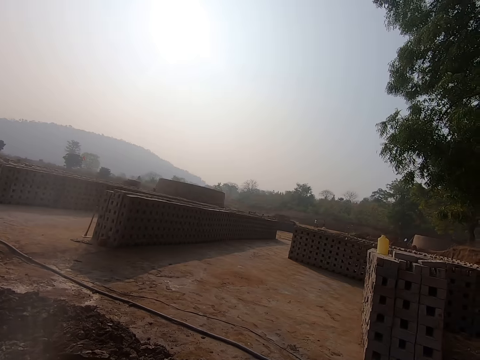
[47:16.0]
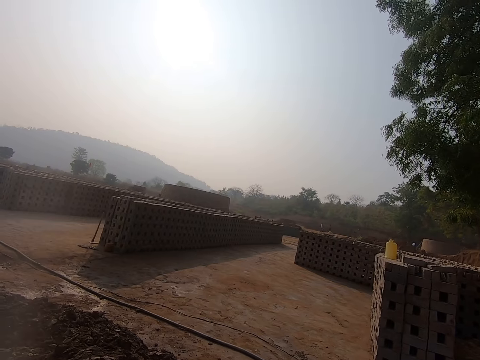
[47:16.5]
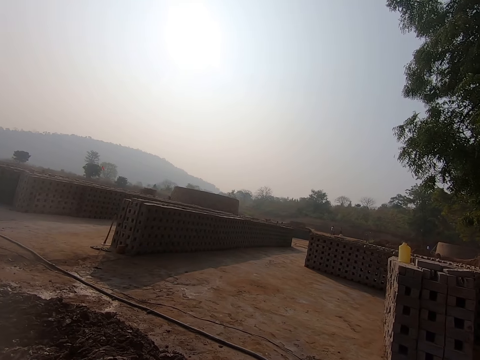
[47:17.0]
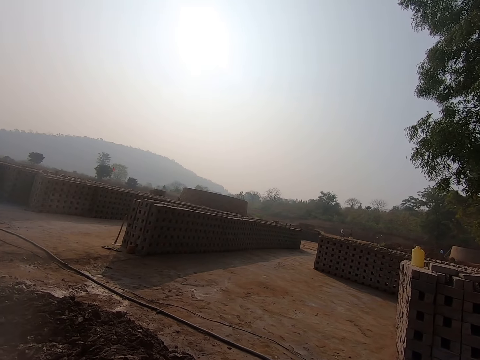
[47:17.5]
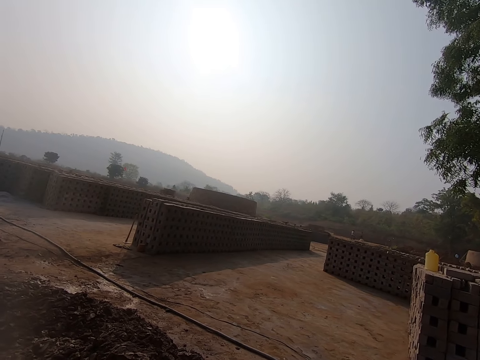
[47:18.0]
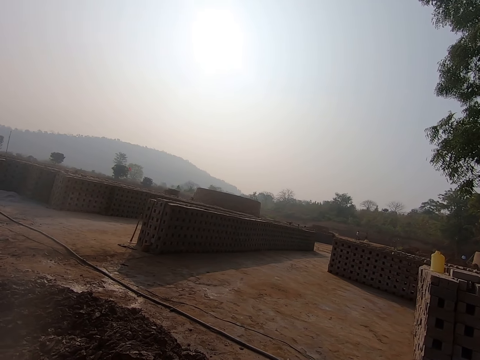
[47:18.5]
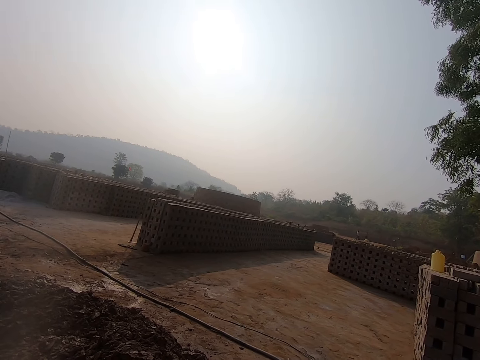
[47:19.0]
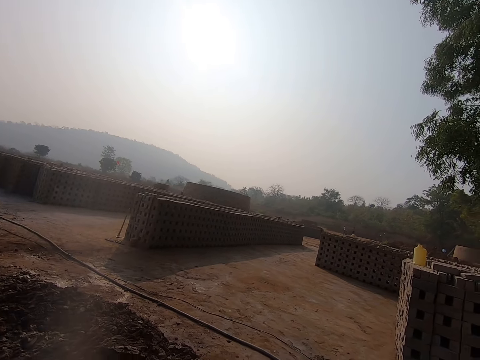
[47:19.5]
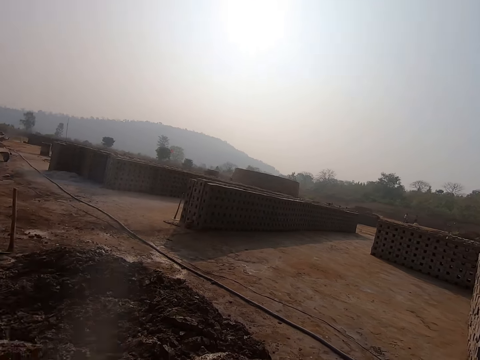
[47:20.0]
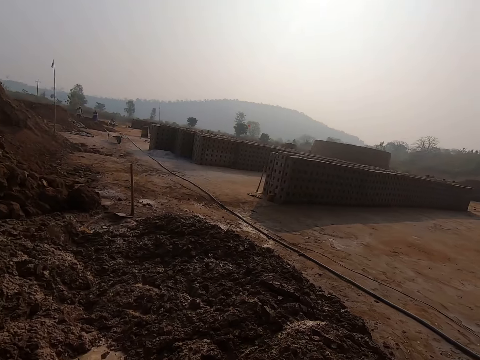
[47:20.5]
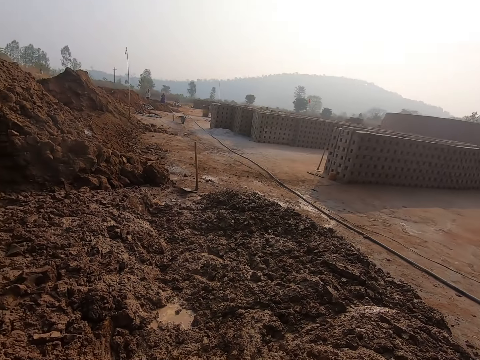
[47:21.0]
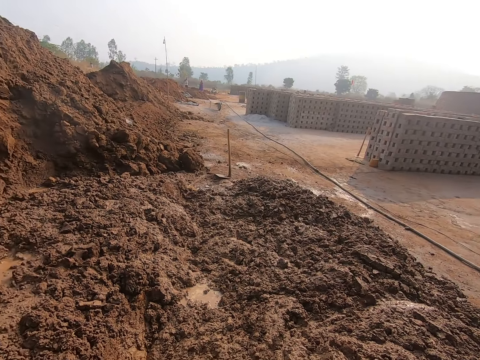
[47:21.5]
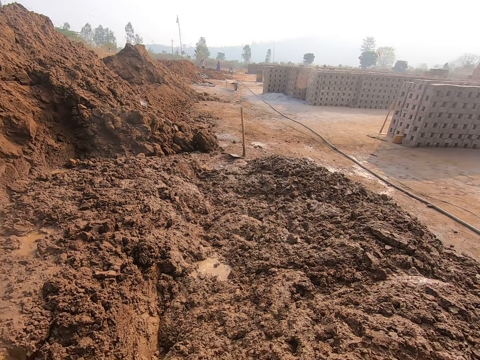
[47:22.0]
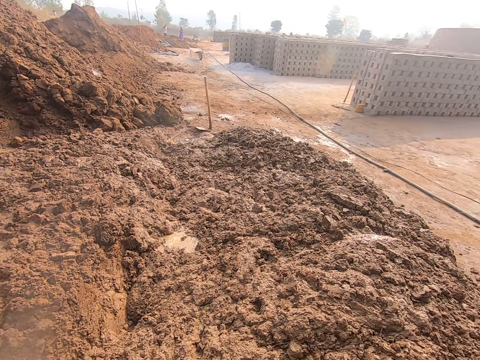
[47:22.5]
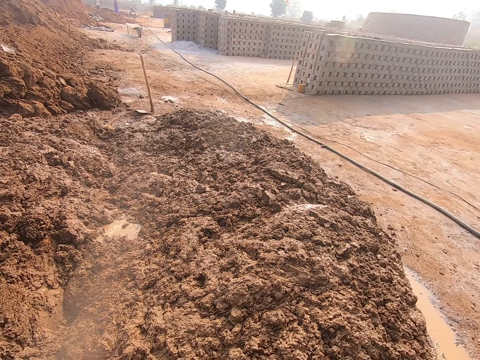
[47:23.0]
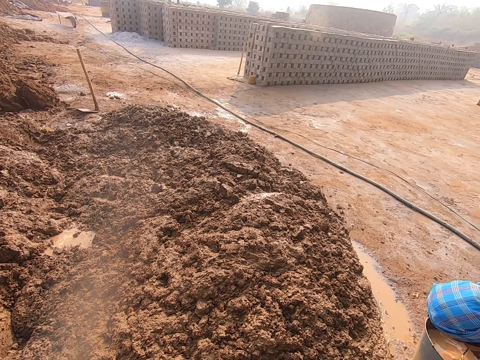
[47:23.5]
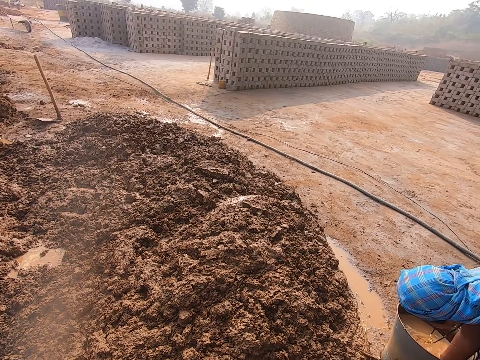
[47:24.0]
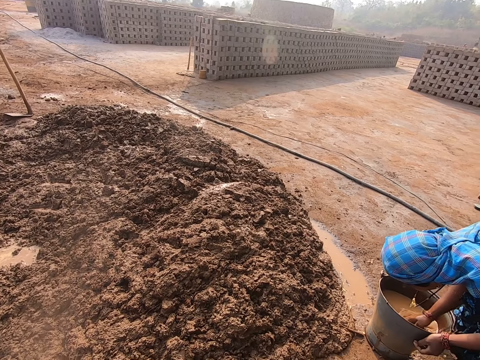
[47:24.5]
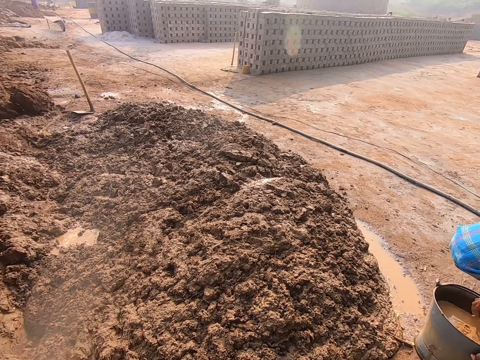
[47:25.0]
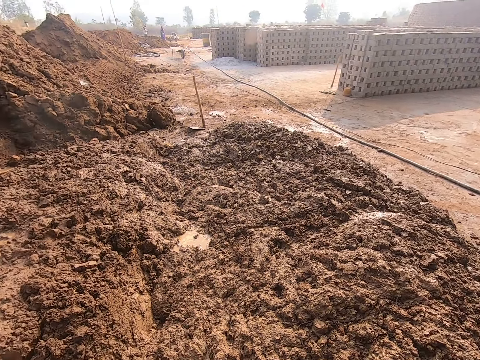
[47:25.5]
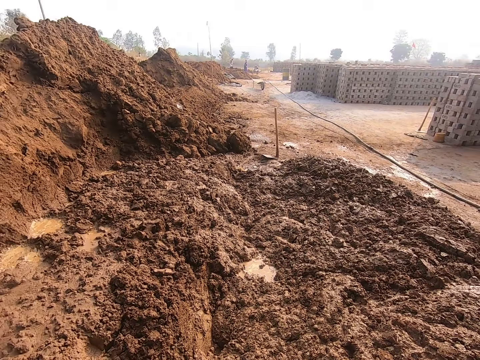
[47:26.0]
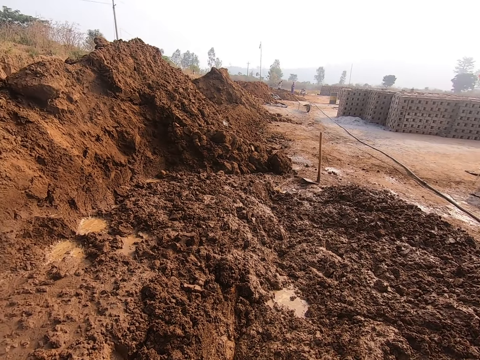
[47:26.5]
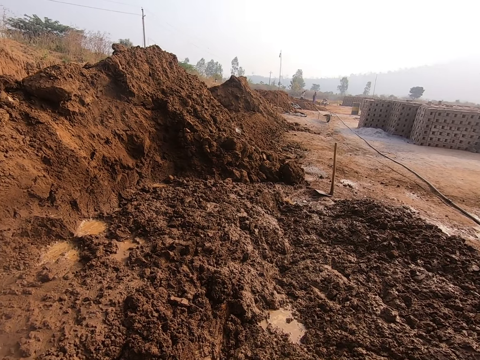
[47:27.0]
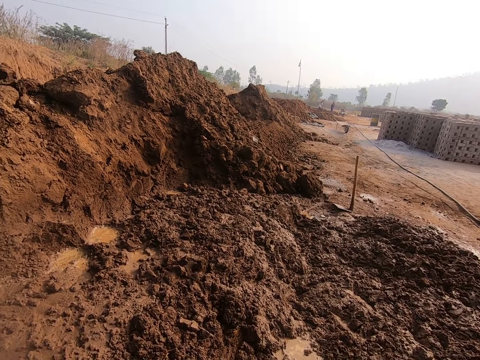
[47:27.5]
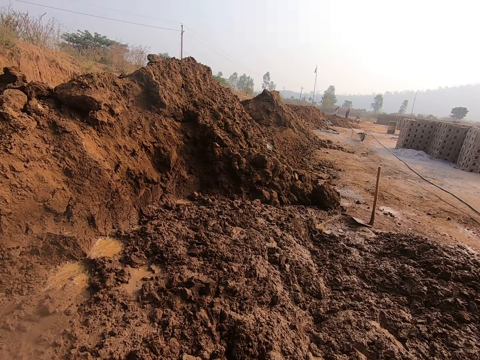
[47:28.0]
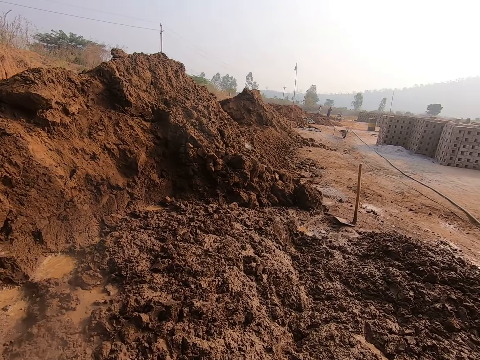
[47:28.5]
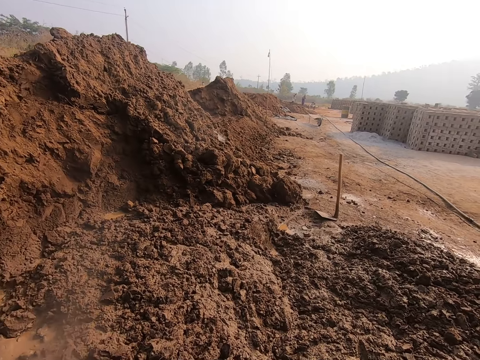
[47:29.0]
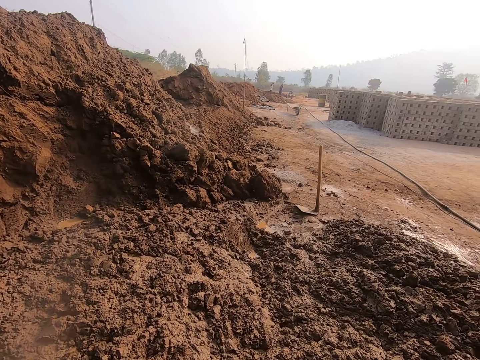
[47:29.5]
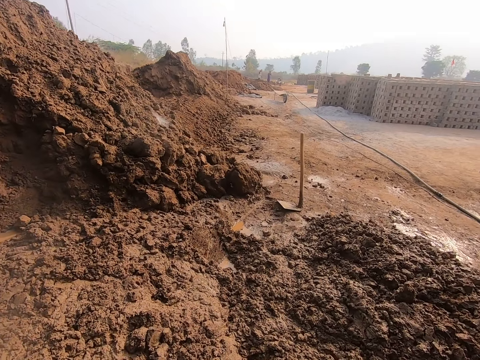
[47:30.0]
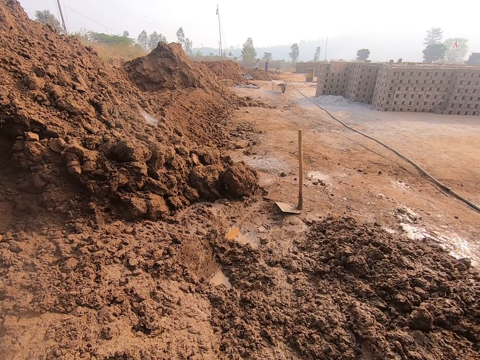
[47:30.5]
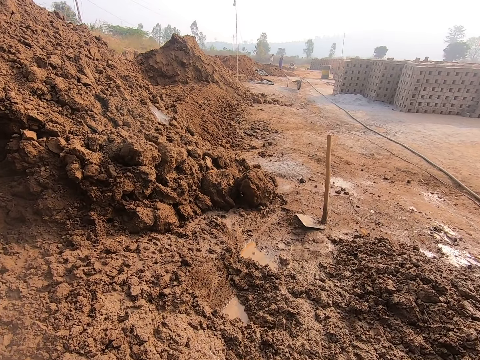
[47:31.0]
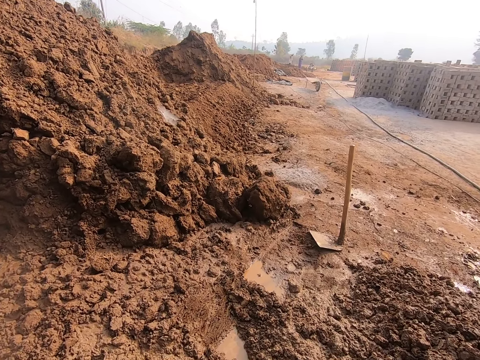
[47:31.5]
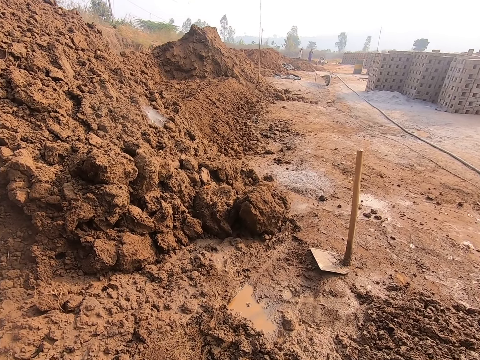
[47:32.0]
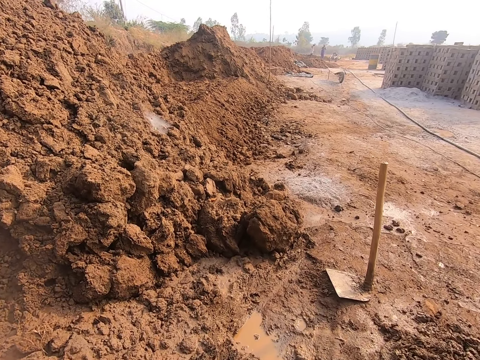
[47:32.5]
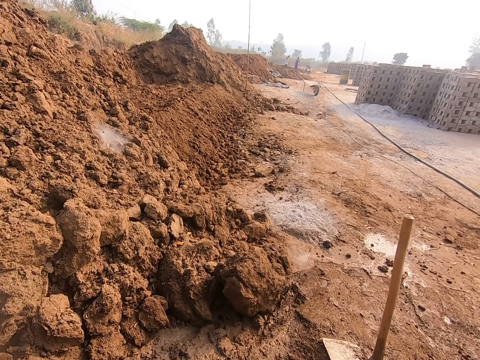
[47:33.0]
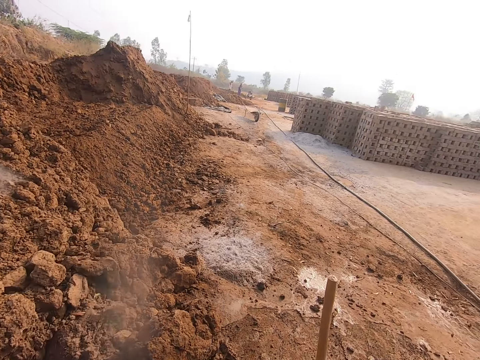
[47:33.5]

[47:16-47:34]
The woman holds the bucket of water on the ground with her left hand and takes her right hand out of the bucket of water on the ground. The camera wearer walks.

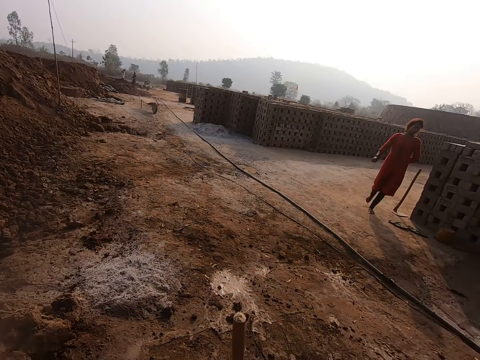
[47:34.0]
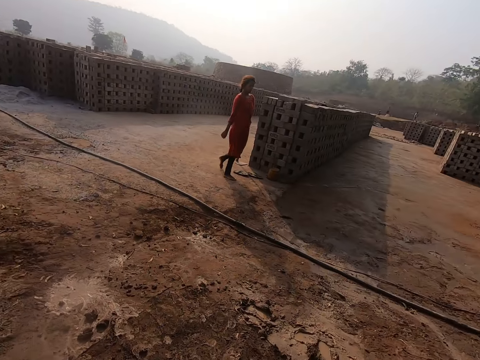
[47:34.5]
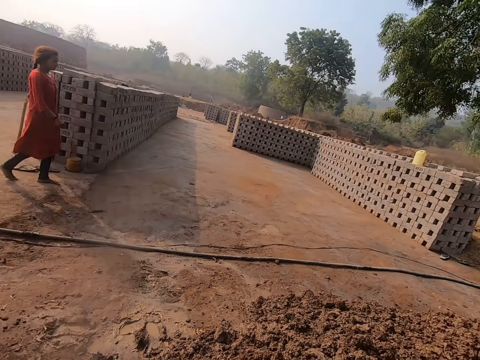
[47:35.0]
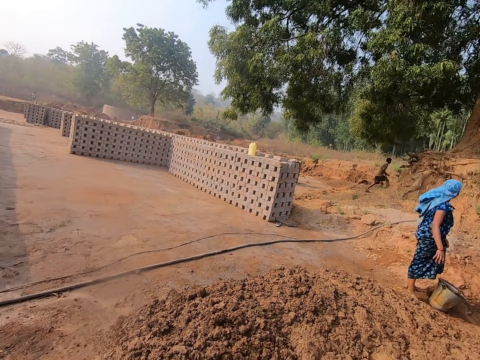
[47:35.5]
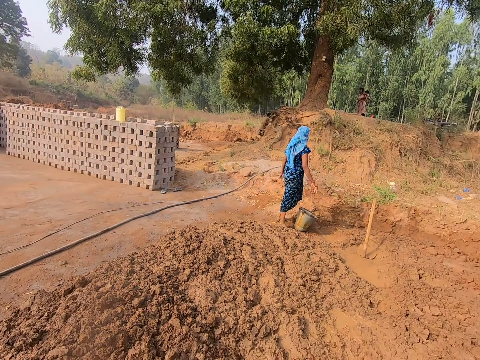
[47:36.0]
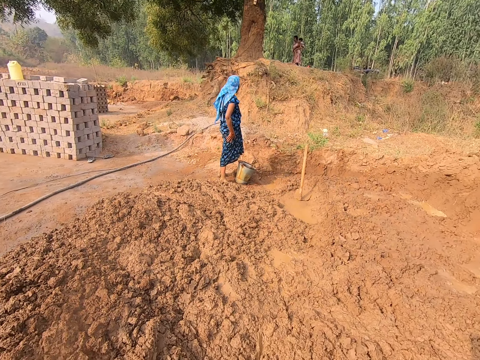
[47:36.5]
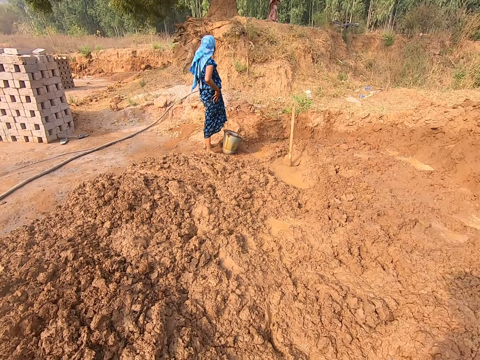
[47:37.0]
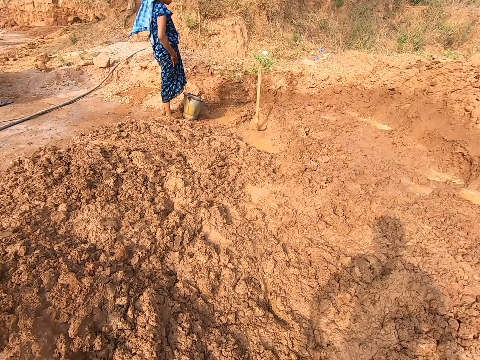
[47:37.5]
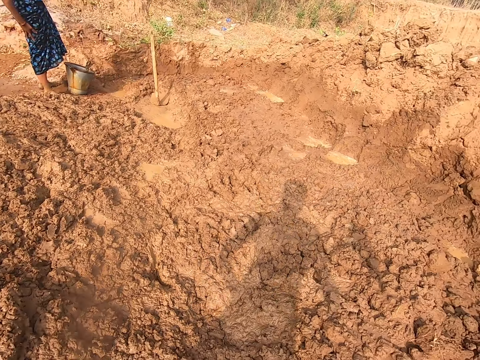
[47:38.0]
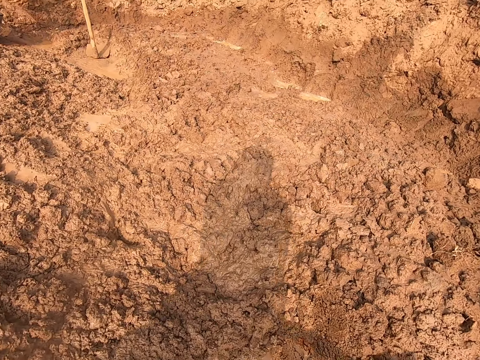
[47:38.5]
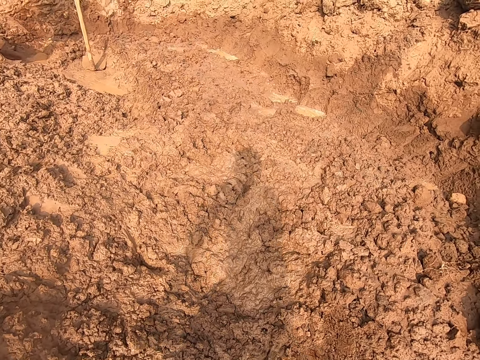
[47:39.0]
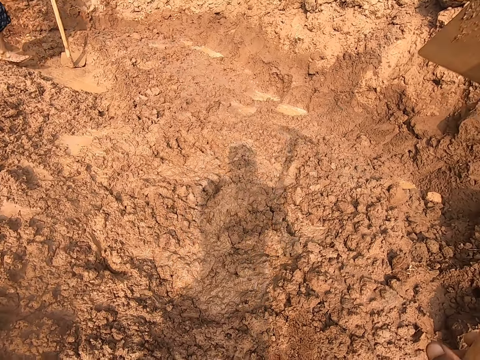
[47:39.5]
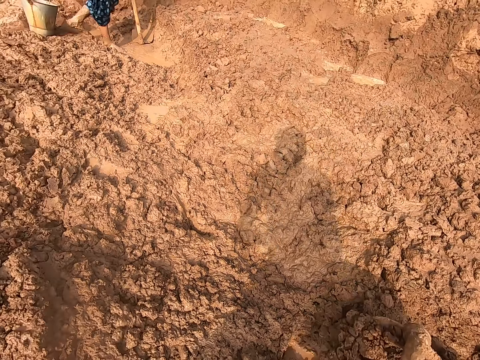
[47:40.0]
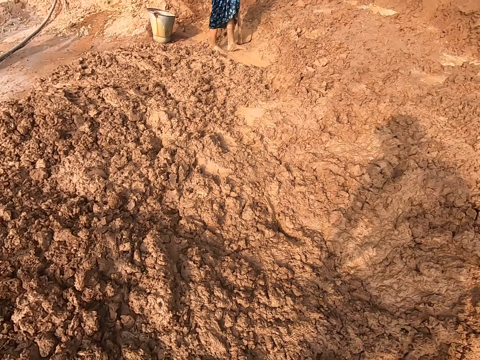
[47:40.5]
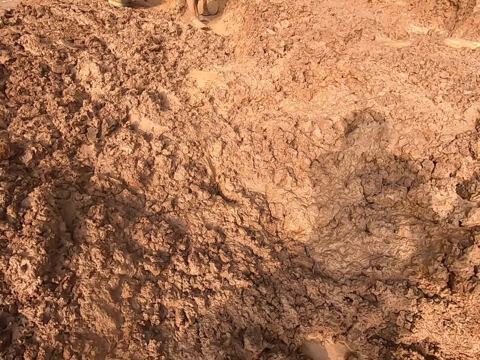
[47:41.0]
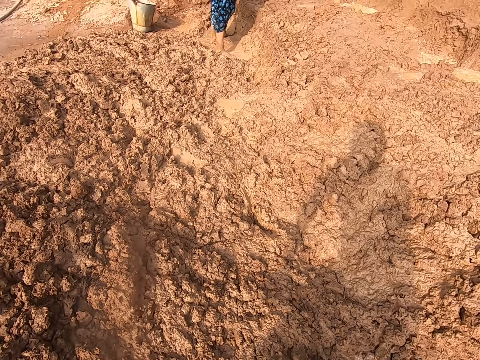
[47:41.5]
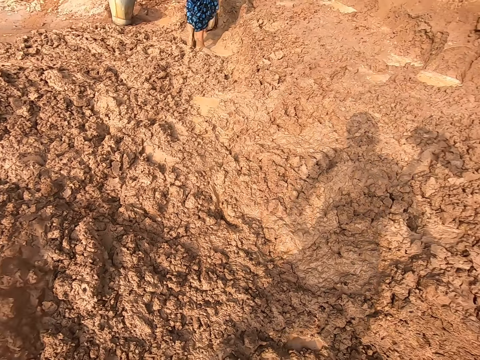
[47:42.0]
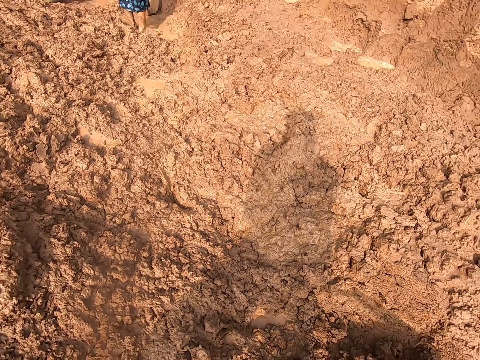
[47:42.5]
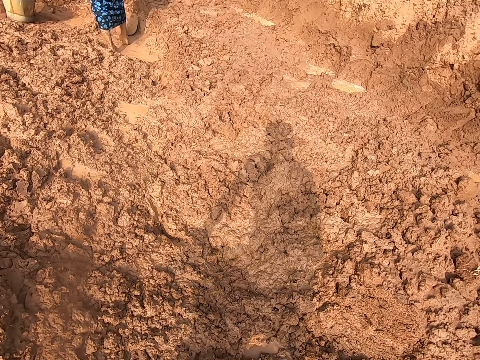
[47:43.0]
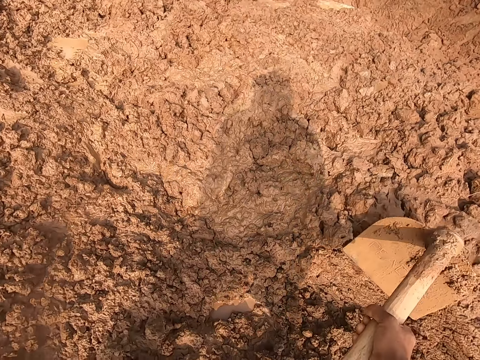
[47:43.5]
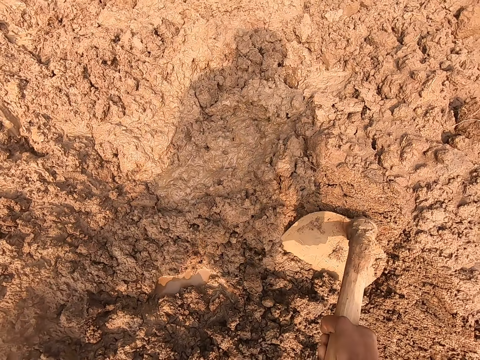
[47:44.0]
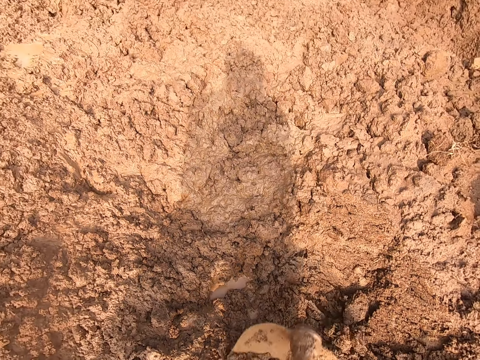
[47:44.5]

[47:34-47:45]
The woman wipes her right hand with her cloth. The camera wearer digs sand from the ground with the digging hoe in his hands.
